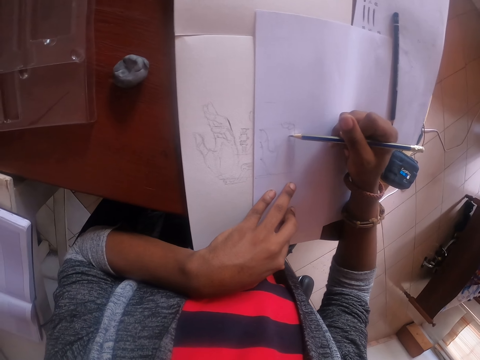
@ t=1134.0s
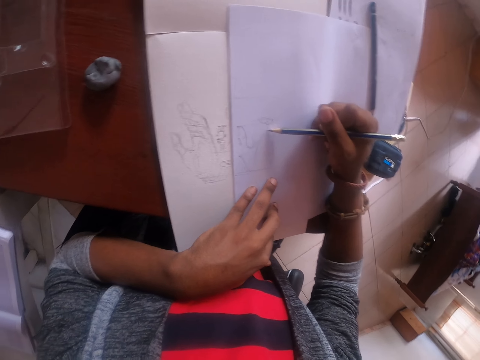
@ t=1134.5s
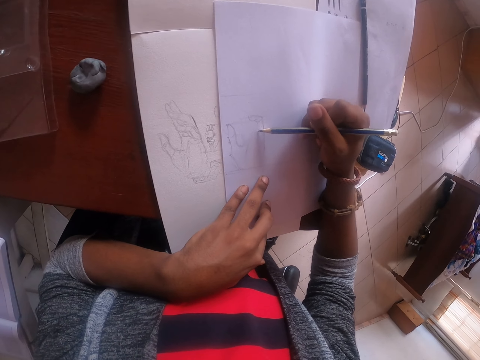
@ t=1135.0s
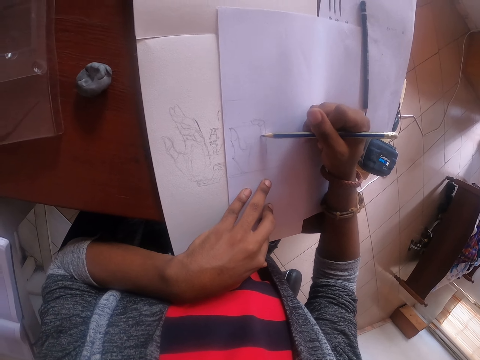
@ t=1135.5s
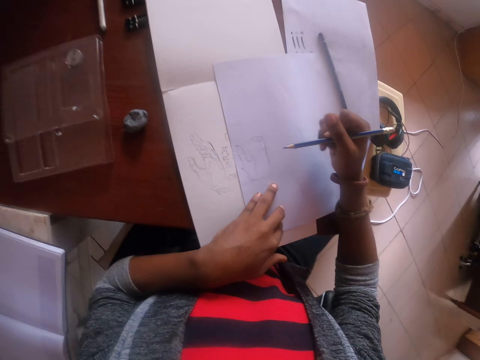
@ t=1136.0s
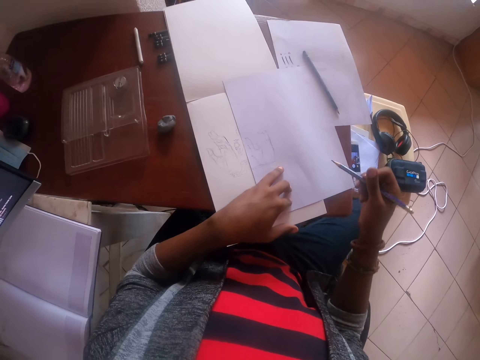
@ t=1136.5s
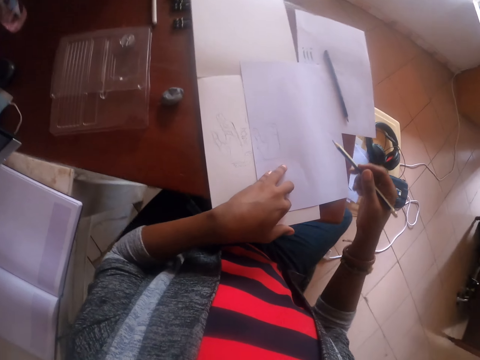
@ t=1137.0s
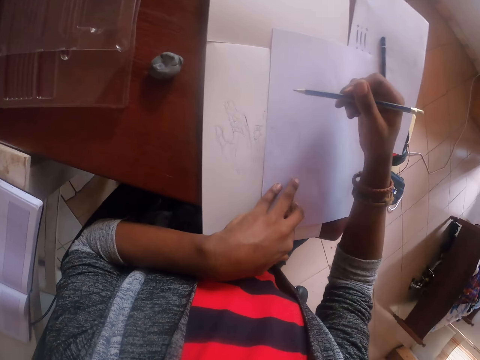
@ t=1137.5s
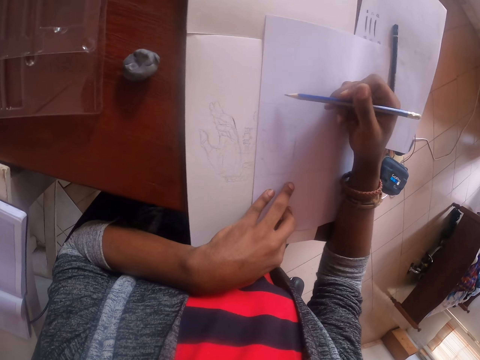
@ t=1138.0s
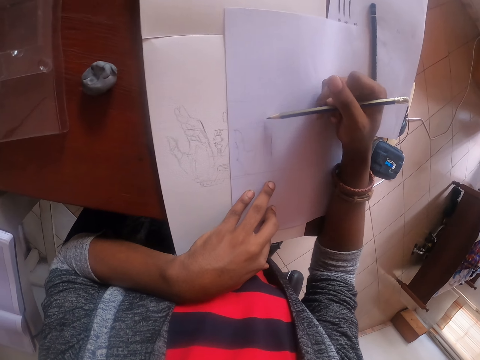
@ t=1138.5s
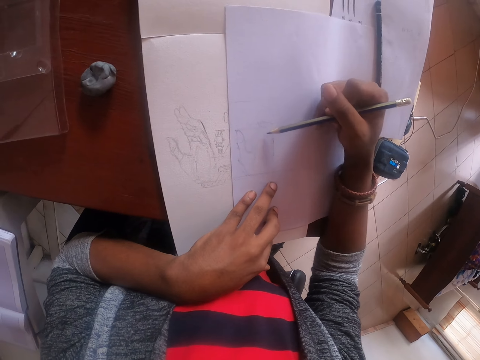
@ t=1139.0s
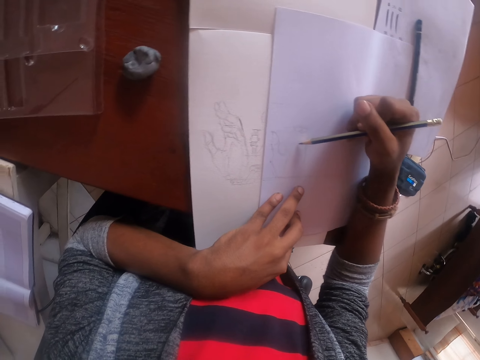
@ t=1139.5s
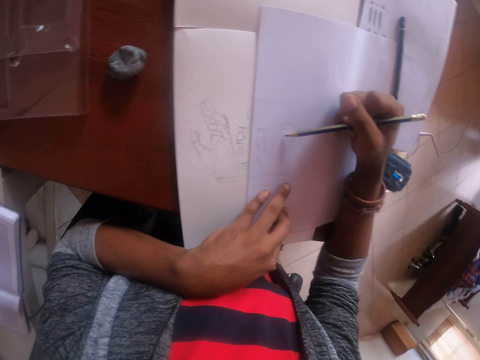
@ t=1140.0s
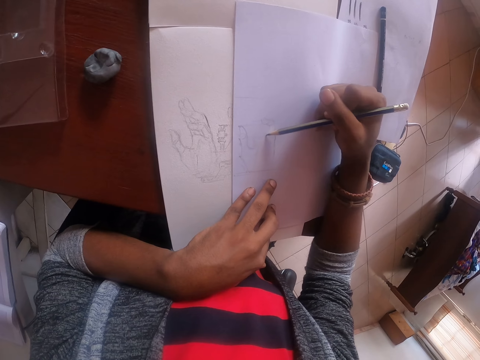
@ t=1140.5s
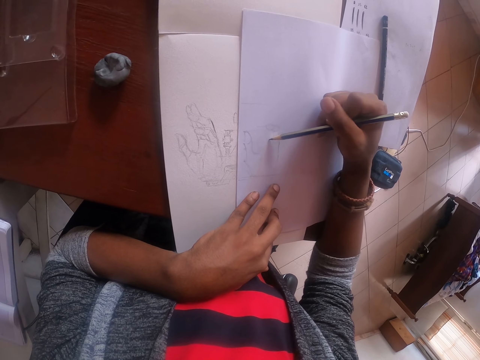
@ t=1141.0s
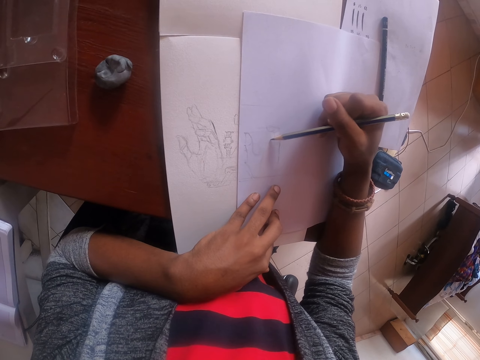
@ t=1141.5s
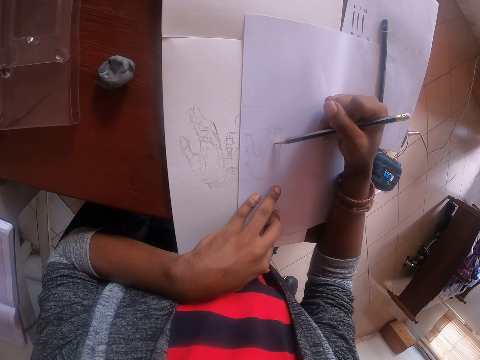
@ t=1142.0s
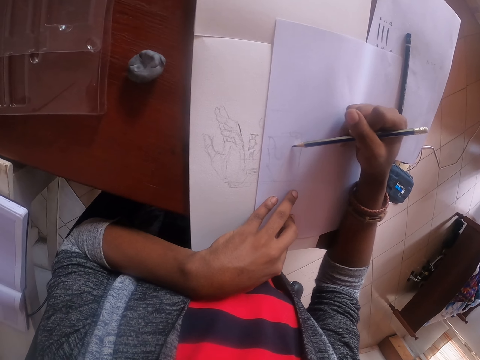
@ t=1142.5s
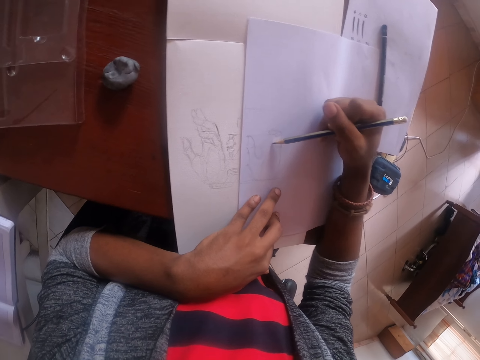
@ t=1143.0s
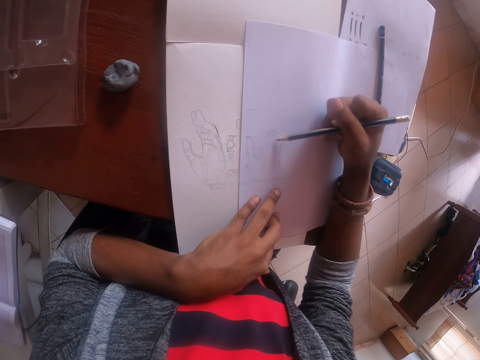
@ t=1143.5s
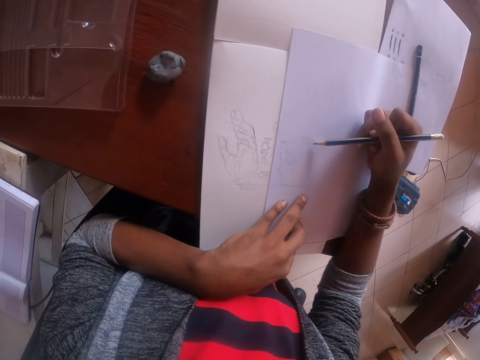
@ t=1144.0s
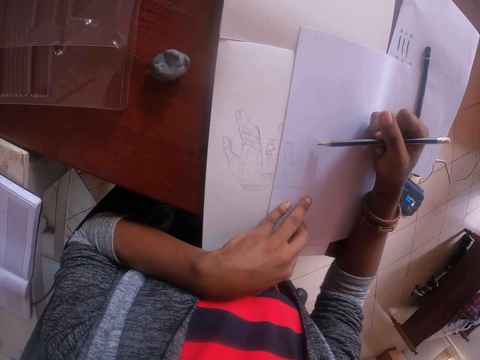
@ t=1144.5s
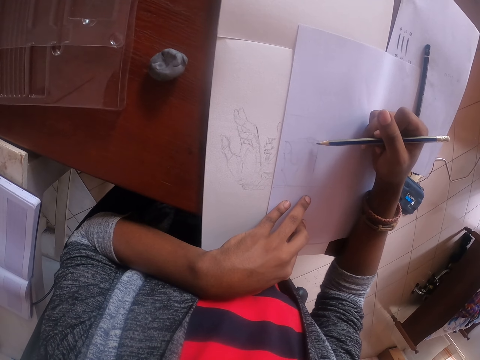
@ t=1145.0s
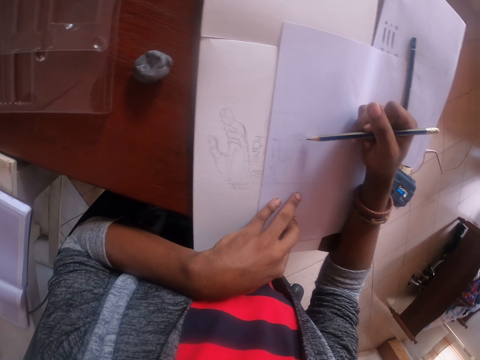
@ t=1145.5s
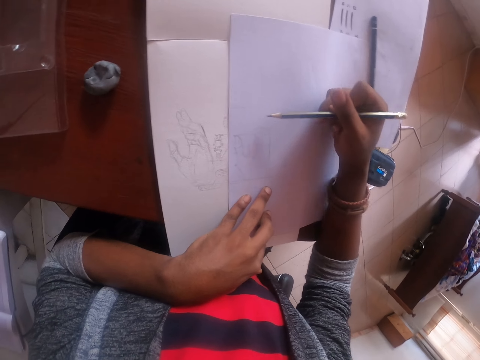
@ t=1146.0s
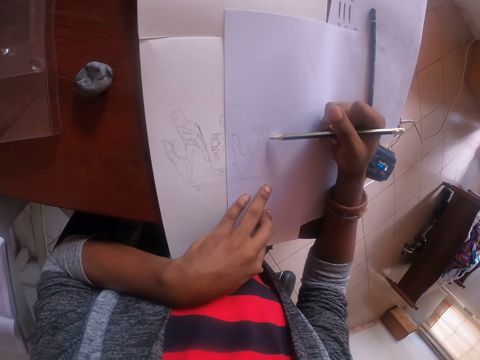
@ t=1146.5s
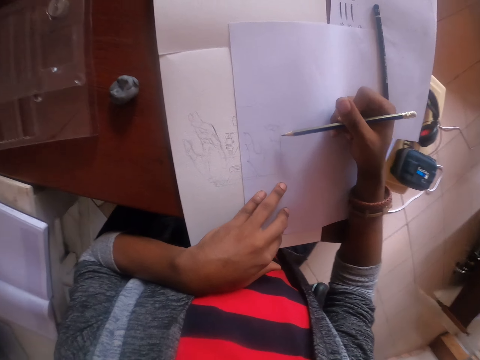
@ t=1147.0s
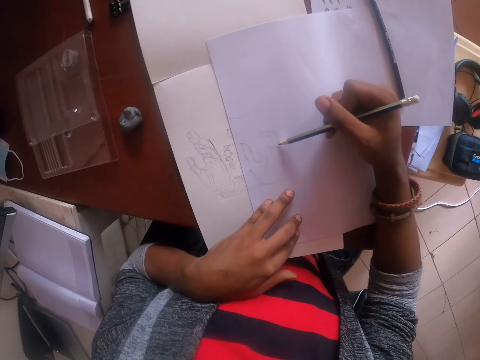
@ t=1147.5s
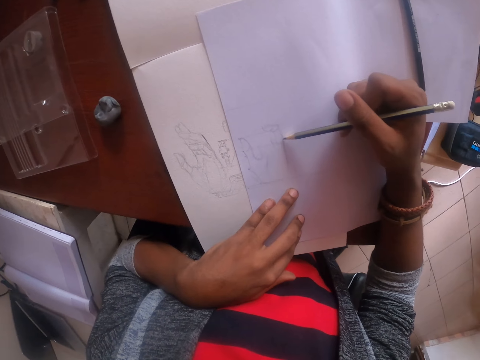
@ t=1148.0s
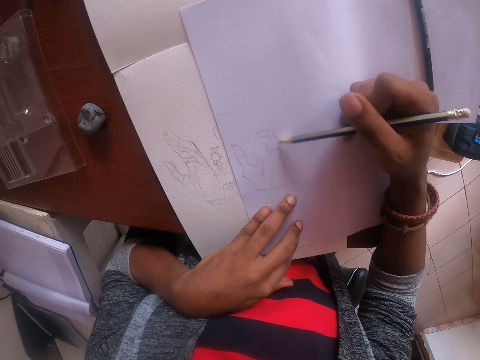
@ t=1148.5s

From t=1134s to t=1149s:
The camera wearer looks at the drawing. They draw on the paper. They draw the Manila paper.
